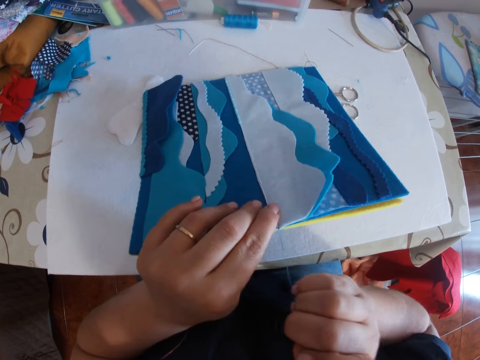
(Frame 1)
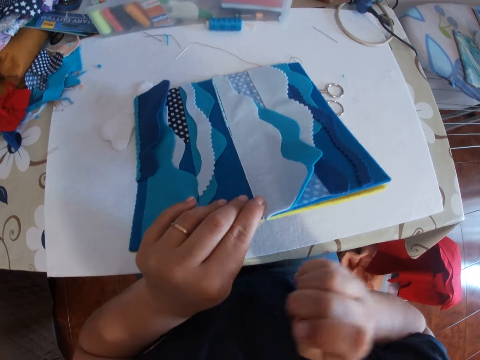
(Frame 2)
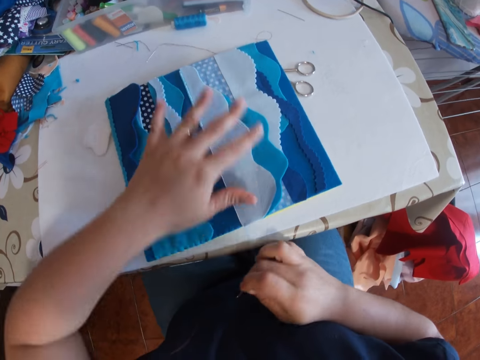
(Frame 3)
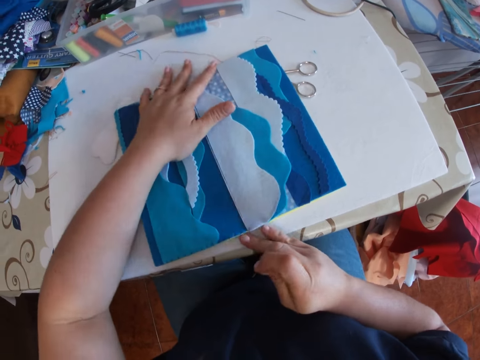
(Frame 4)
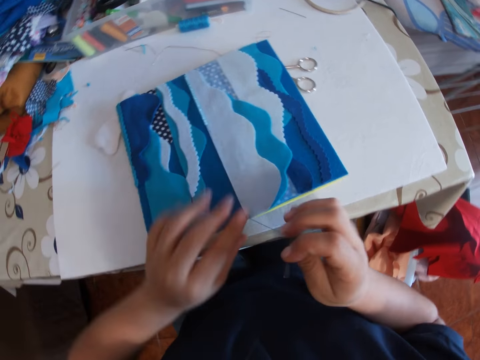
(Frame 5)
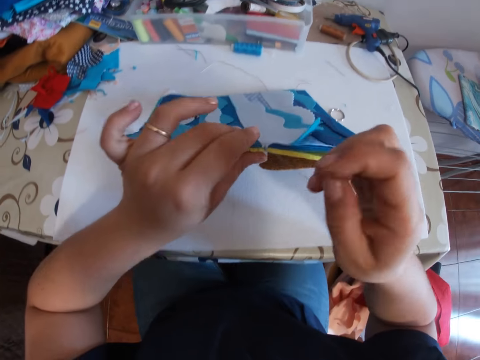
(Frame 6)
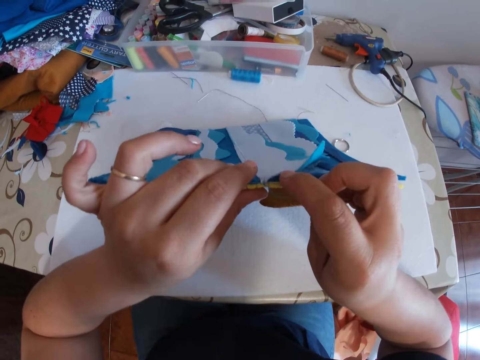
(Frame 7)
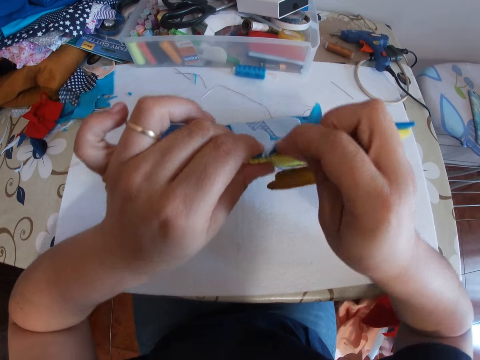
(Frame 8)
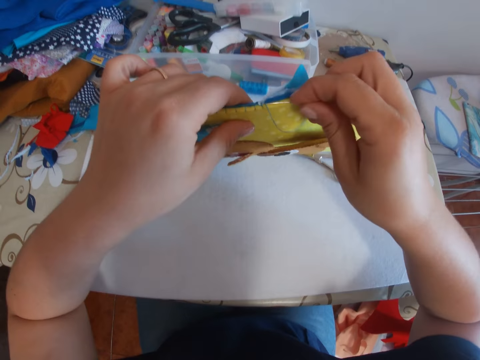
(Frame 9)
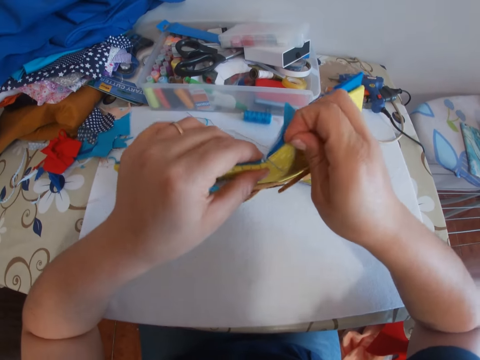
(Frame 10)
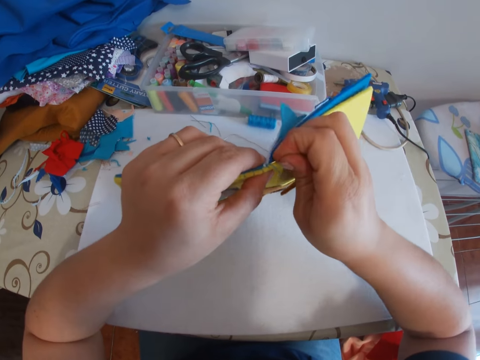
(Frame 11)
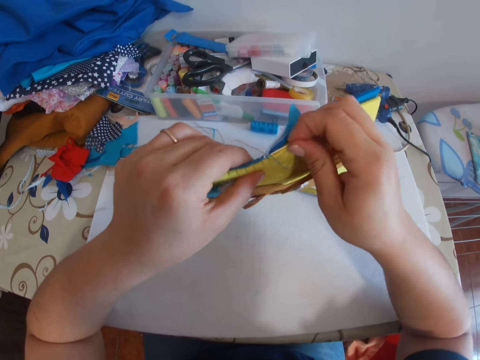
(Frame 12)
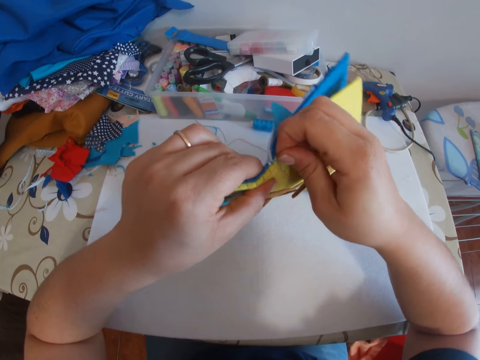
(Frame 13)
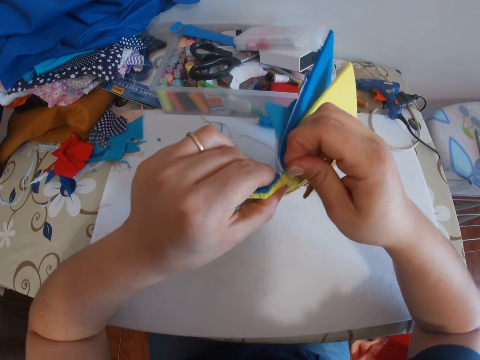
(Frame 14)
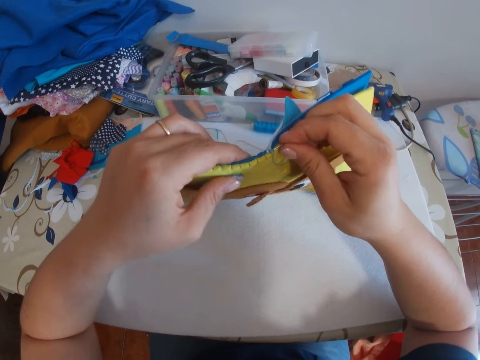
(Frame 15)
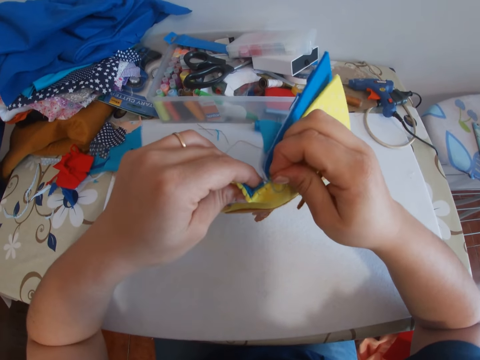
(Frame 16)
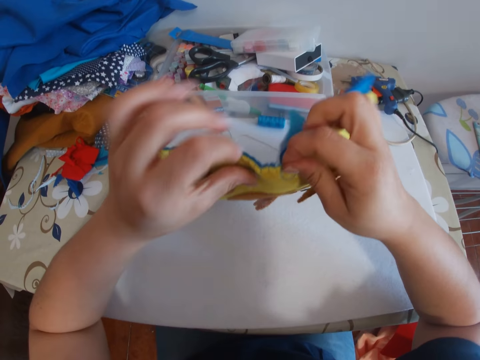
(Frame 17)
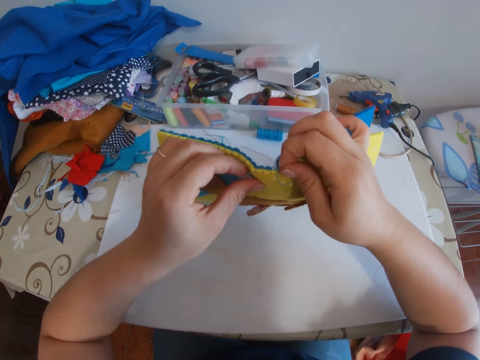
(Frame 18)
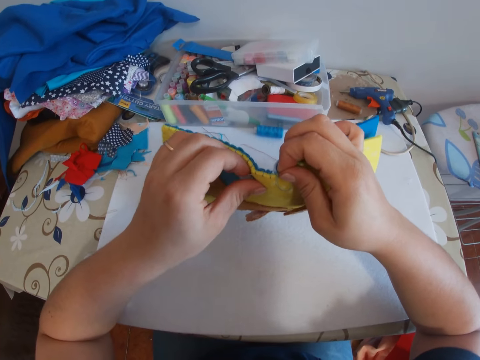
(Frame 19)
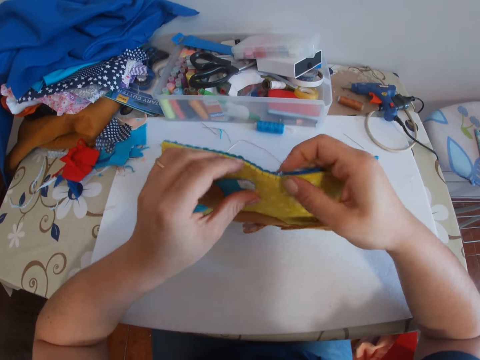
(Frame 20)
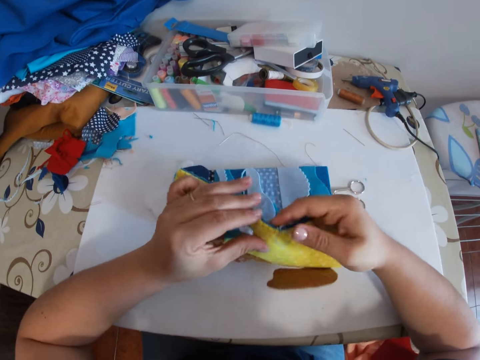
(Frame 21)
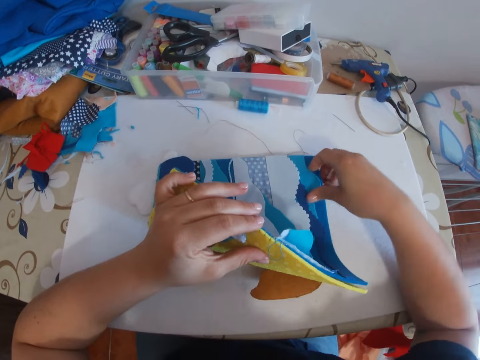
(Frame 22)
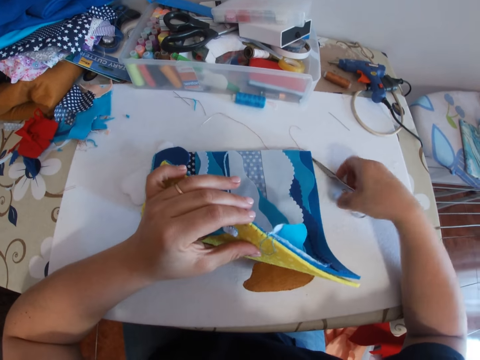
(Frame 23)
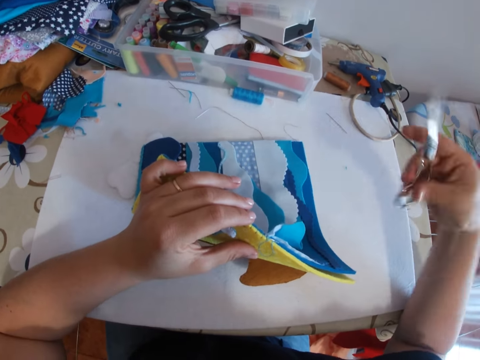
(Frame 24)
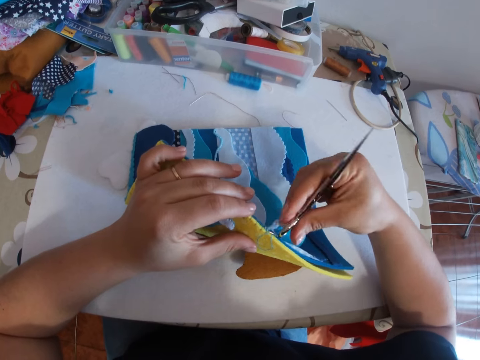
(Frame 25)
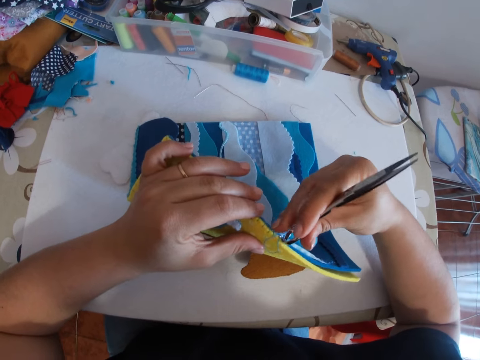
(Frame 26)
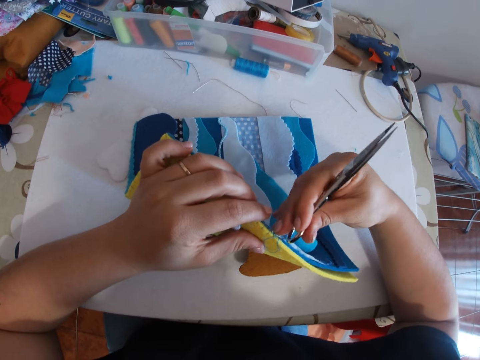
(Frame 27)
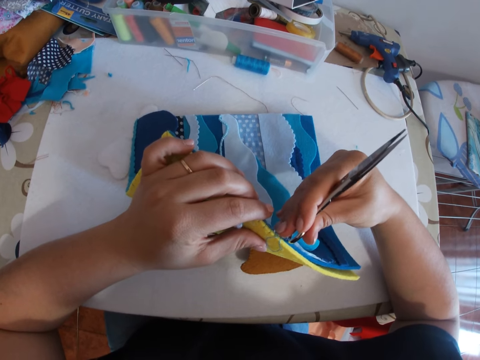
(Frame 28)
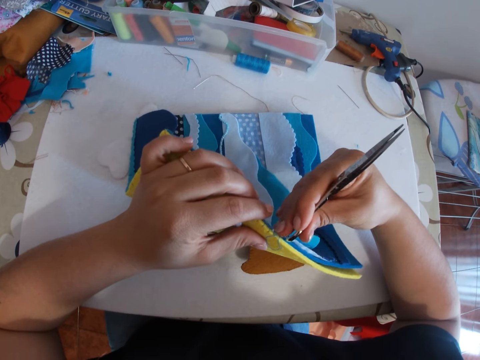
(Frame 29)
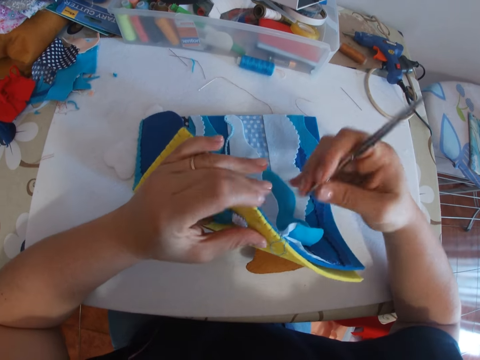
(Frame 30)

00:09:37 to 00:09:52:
The camera wearer drops the cloth material to the table. She places her hand on something. She pats the surface of the cloth material to the table with her left hand. She raises the cloth material with the threaded needle in her right hand. She holds the tip of the cloth material with three fingers on her left hand. She sews something. She holds the cloth material in both hands, and bends the edge of the cloth material slightly with both hands. She holds a button on the cloth material with her left hand. She picks up a pair of scissors with her right hand. She pushes the needle with the scissors. She pushes thread to the other side of the cloth material with the back end of the scissors in her right hand.

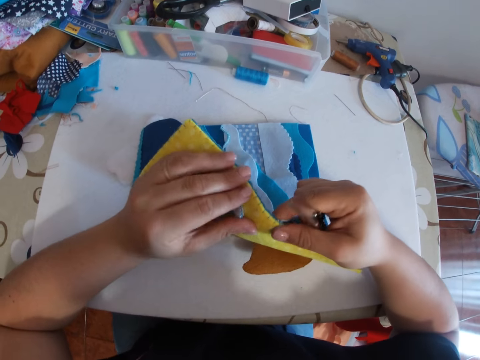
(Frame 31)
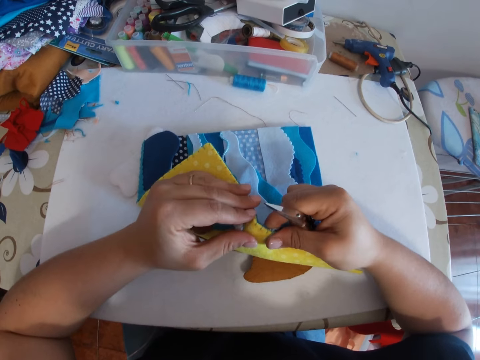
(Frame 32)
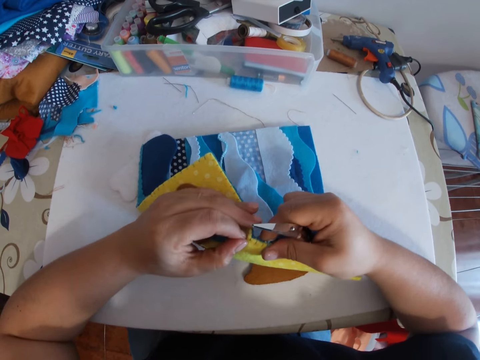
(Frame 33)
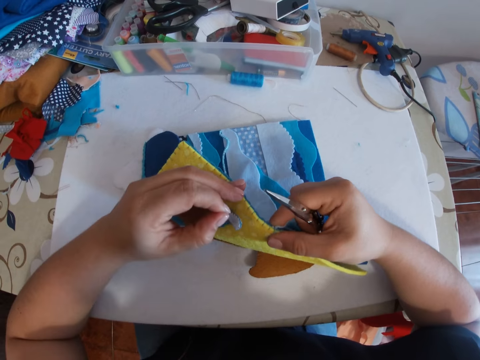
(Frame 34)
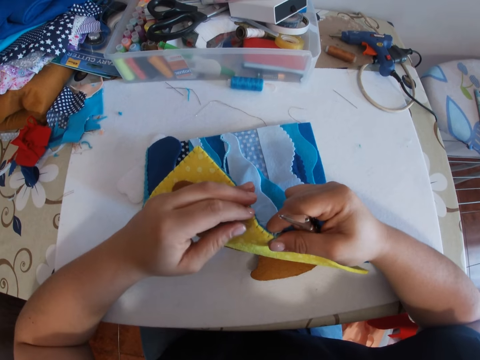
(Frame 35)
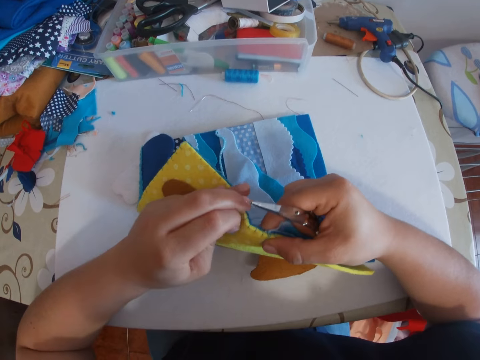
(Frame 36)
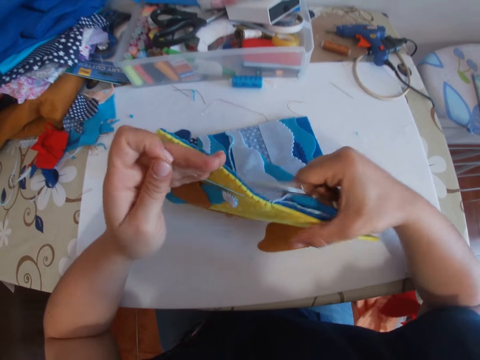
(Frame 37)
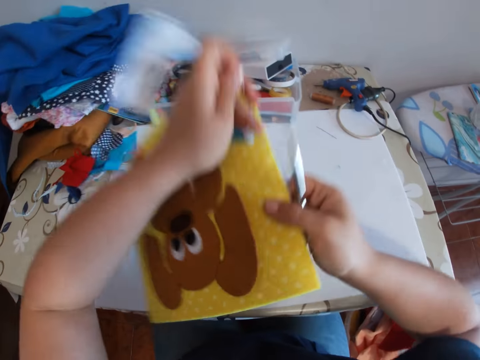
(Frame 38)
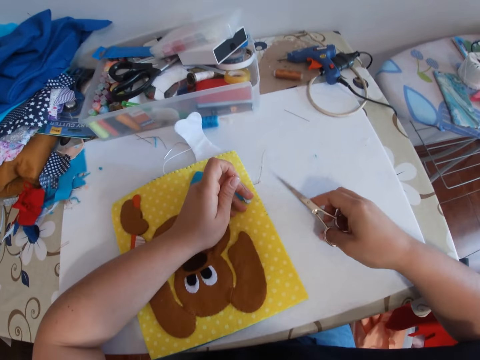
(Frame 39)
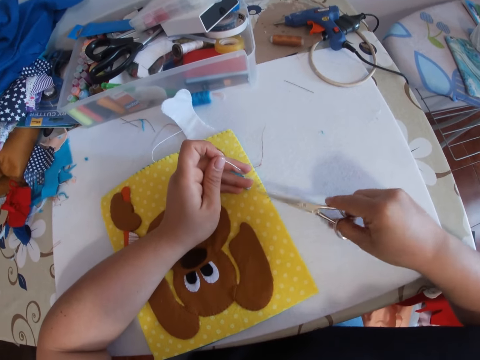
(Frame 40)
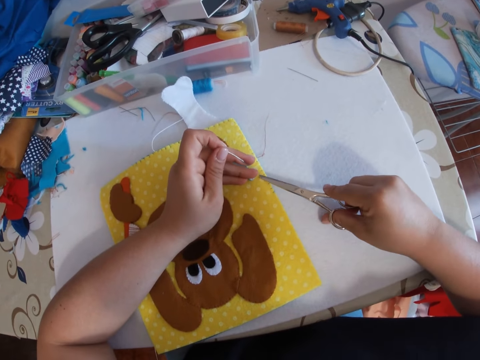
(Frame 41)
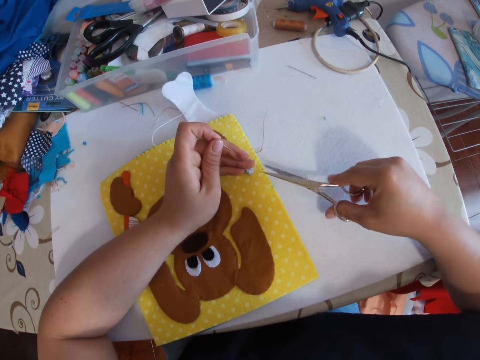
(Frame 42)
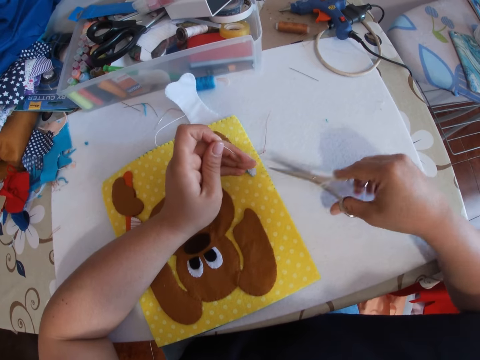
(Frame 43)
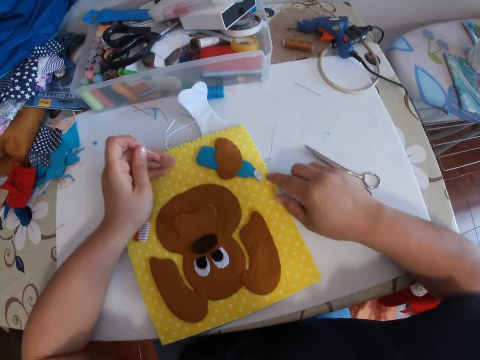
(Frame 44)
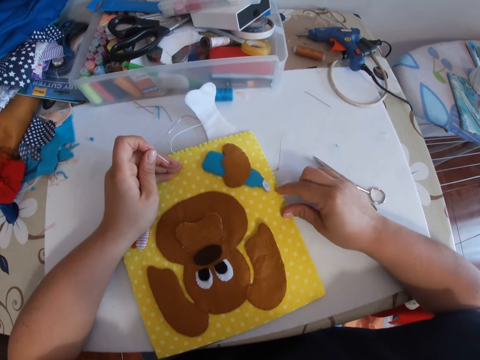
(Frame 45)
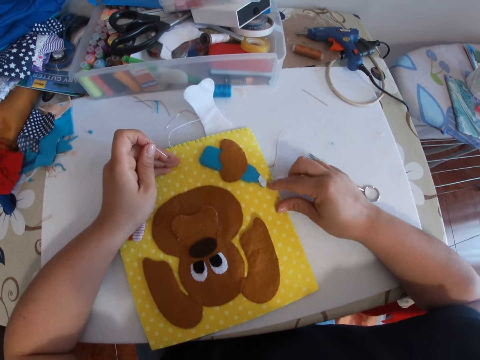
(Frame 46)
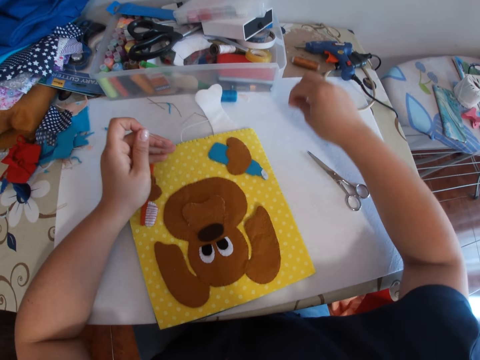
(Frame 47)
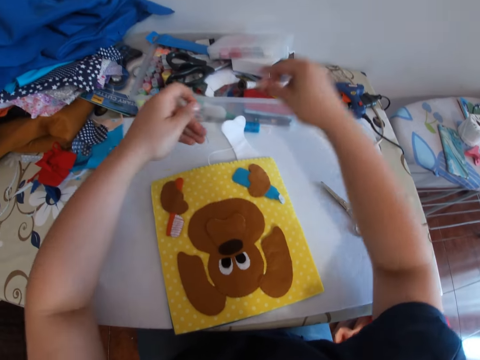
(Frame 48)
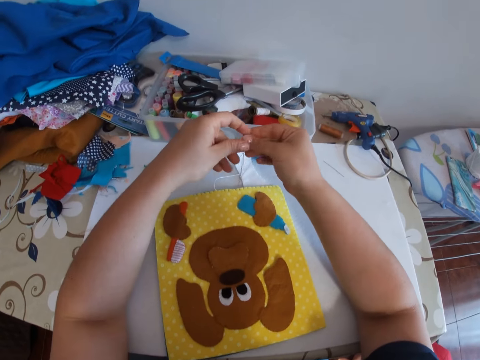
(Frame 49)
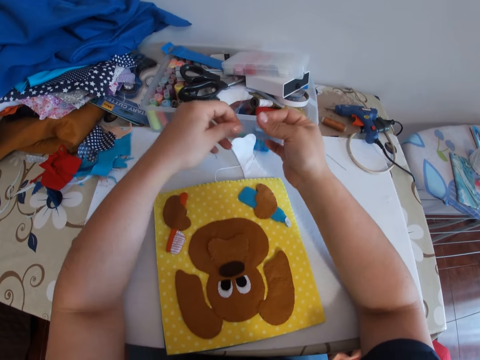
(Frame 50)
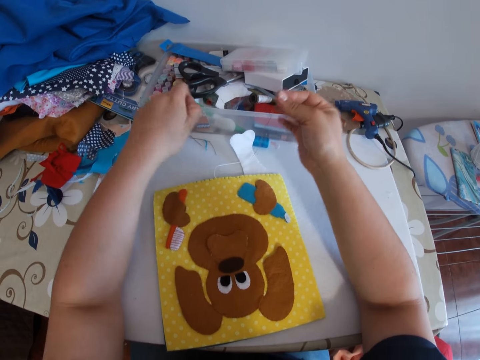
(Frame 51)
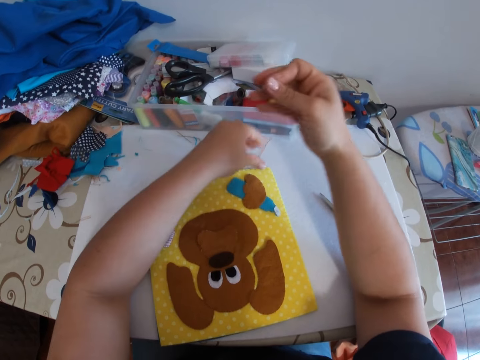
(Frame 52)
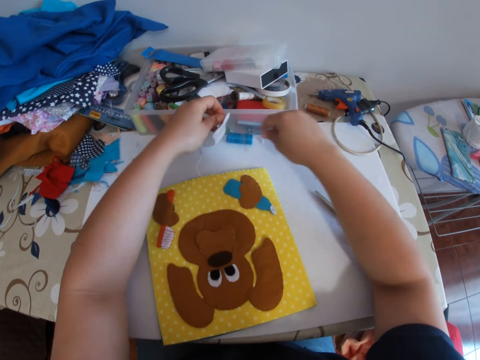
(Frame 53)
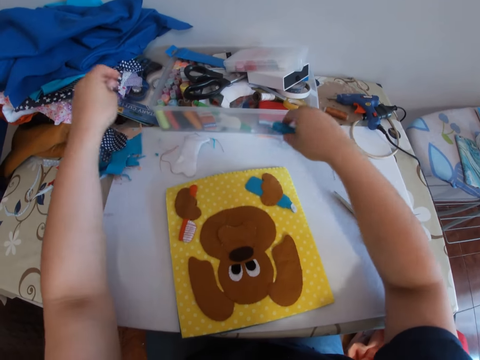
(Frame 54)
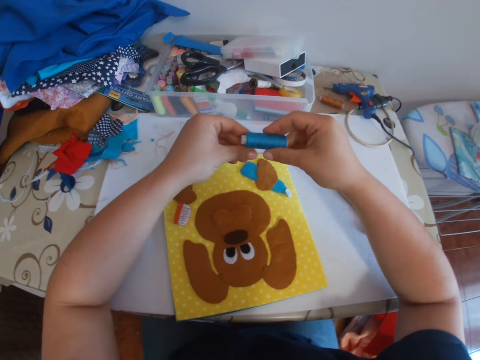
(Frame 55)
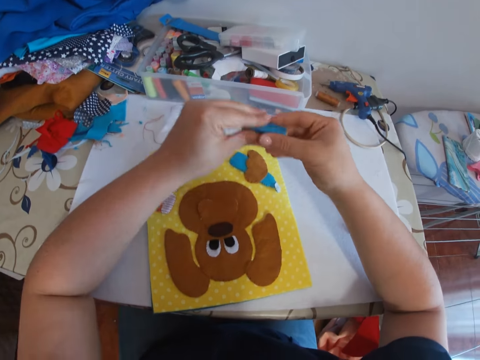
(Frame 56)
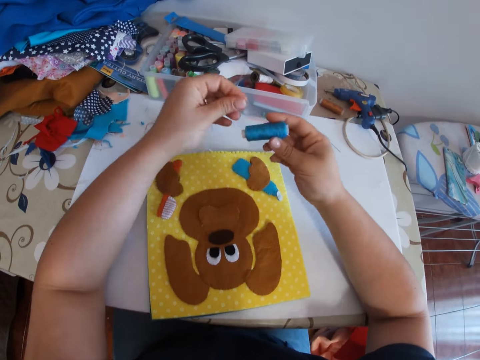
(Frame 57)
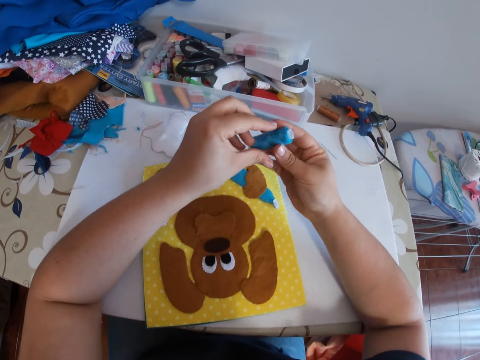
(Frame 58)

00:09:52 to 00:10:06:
The camera wearer pulls out the needle. She pulls thread with two left fingers. She picks up something. She turns over the cloth material with both hands. She holds down the cloth material to the table with her left hand, and drops the cloth material on the table with her left hand. She adjusts the scissors in her right hand, and touches the surface of the table slightly with the scissors in her right hand. She cuts the thread with the scissors in her right hand. She drops the scissors on the table. She scrubs the surface of the cloth material with two of her right fingers. She removes a thread from the edge of the cloth material. She drops the thread into a white bowl. She grasps the thread with the other hand, and pulls the thread. She ties the thread with both hands. She puts down the thread. She picks up a blue thread with her right hand. She pulls on a small semi-detached white part of the cloth material with her left hand, and drops the small semi-detached white part of the cloth material on the table. She holds the blue thread in both hands. She pulls some thread with her left hand.
